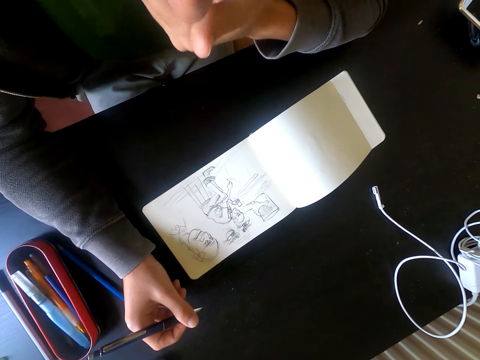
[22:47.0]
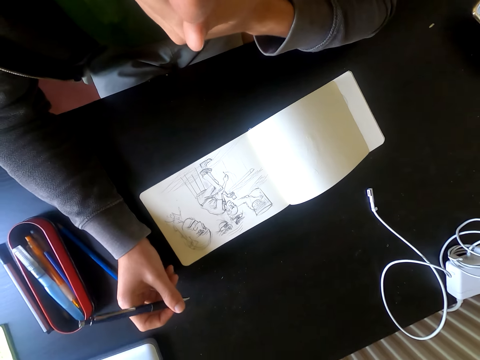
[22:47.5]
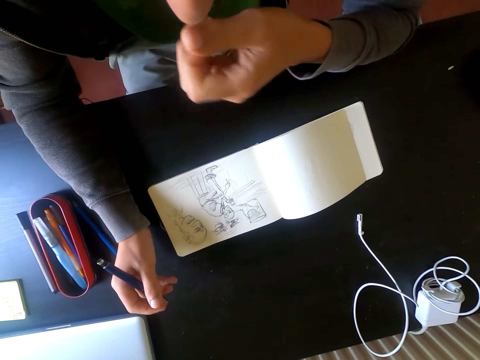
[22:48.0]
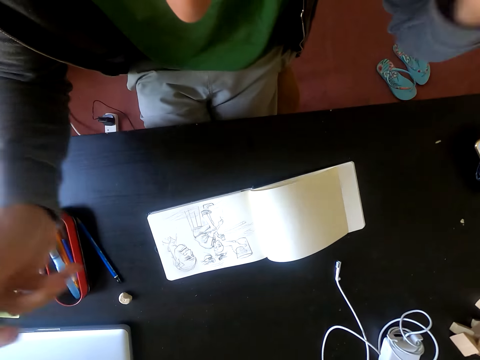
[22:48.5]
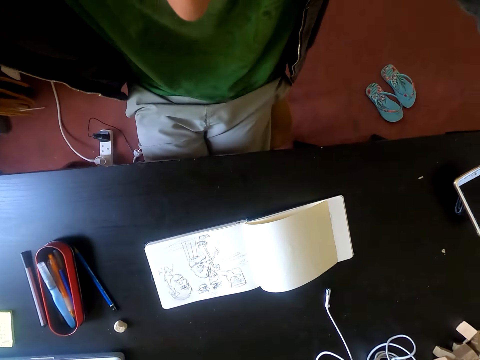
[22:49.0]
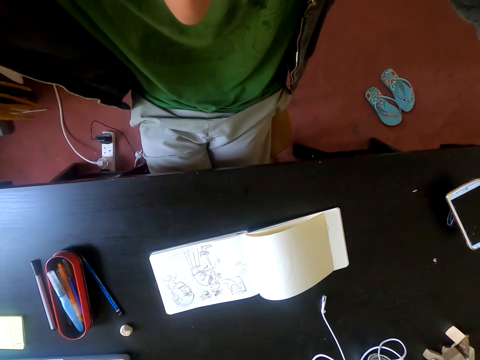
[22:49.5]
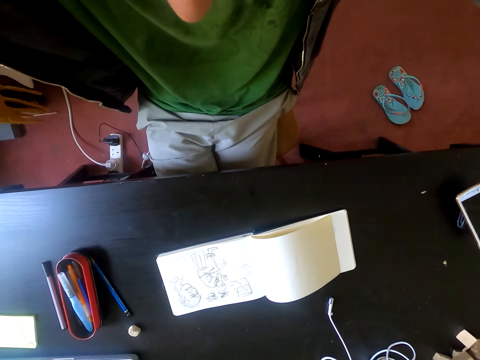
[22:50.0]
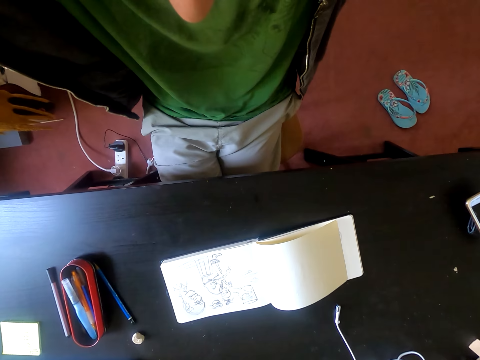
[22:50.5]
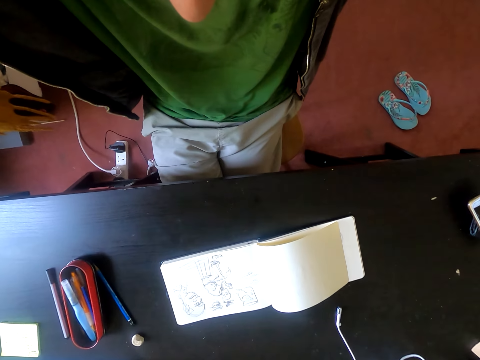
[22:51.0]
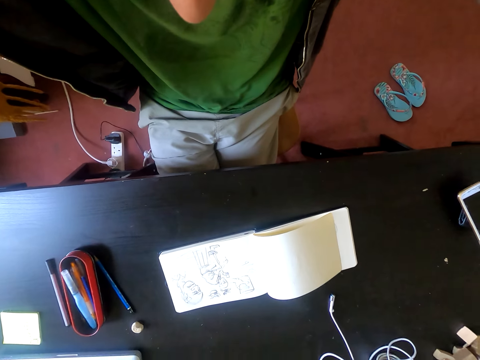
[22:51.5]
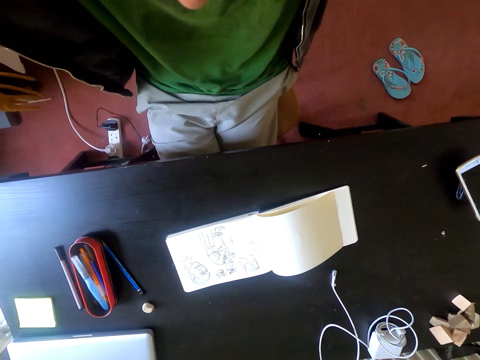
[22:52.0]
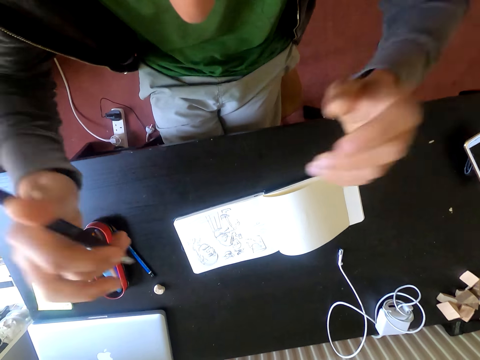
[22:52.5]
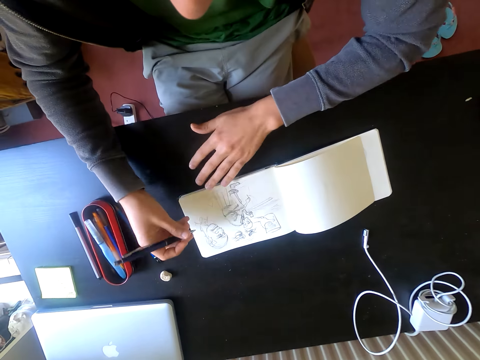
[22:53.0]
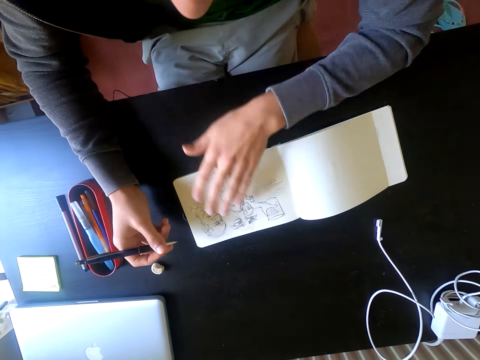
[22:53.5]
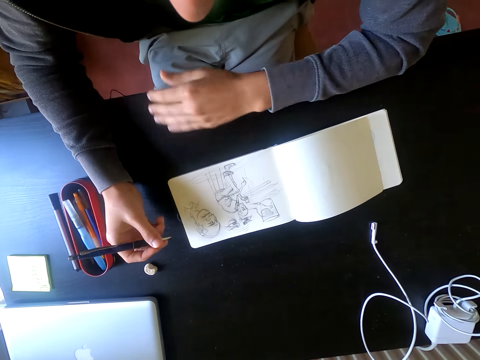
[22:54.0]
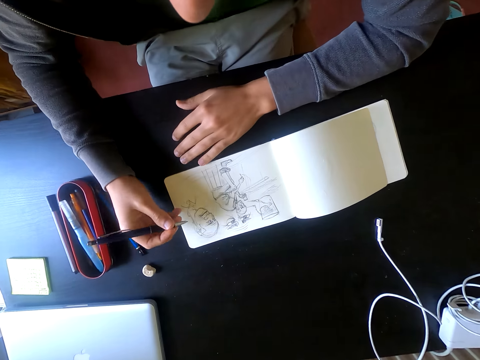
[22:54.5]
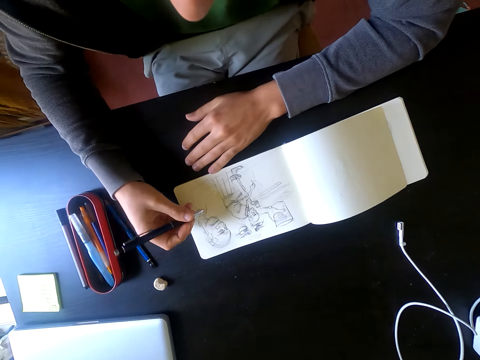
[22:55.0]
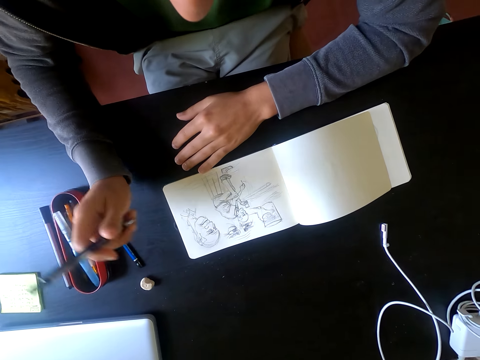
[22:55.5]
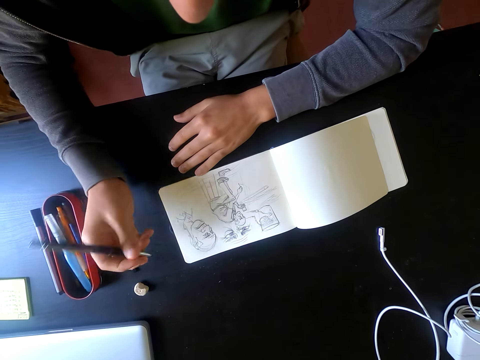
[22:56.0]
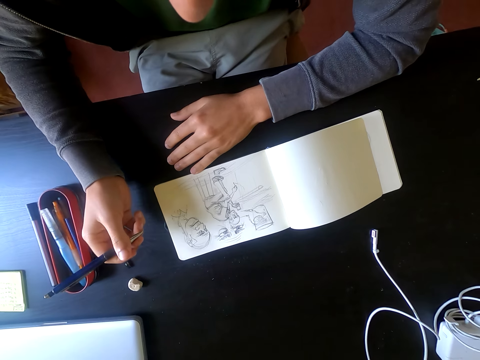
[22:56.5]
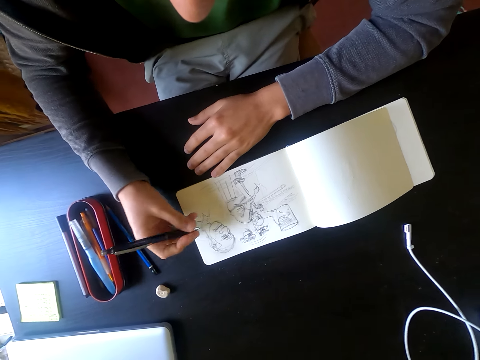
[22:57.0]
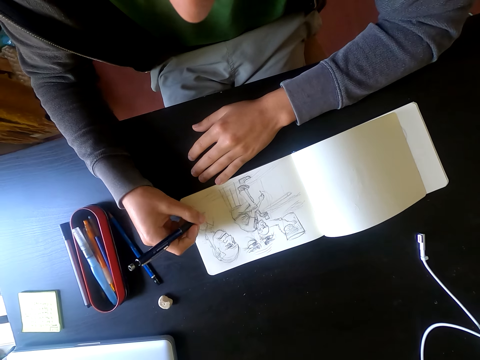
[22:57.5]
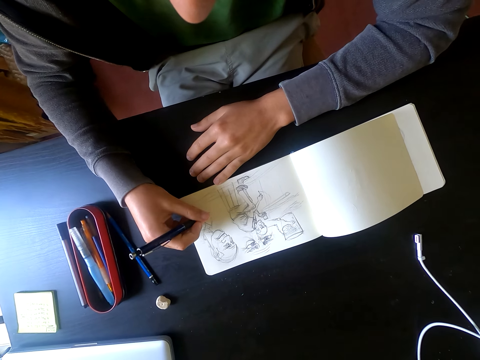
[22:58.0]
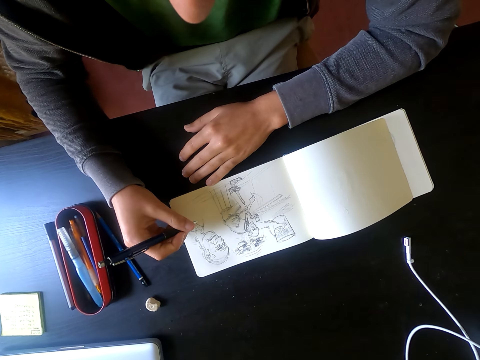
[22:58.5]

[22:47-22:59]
The camera wearer looks at the drawing. He sits on the chair on the floor. He talks. He holds a pen with his right hand. He wipes on the piece of paper with his left hand. He holds the pen with his right hand.

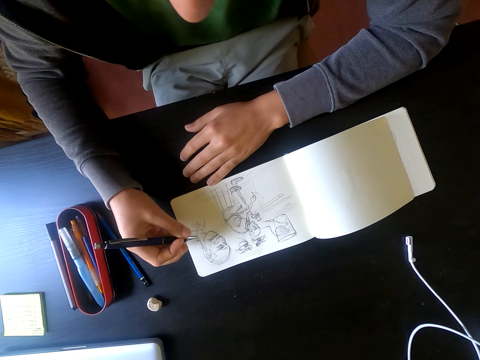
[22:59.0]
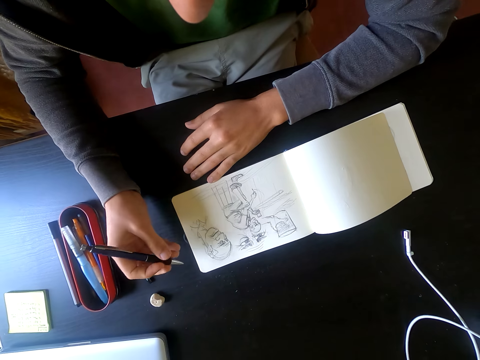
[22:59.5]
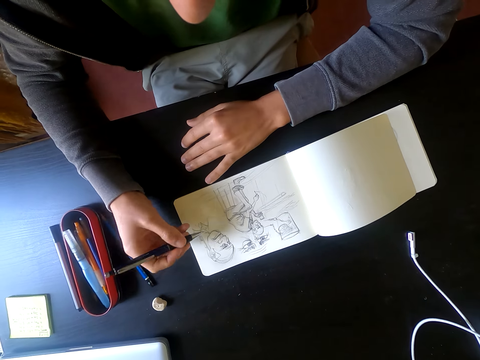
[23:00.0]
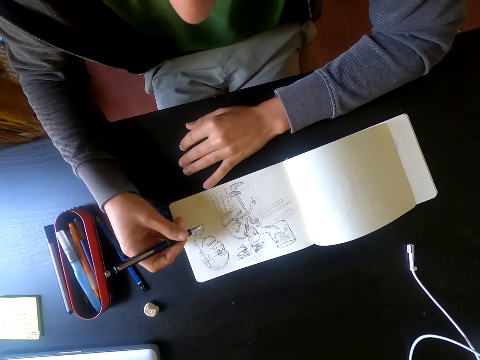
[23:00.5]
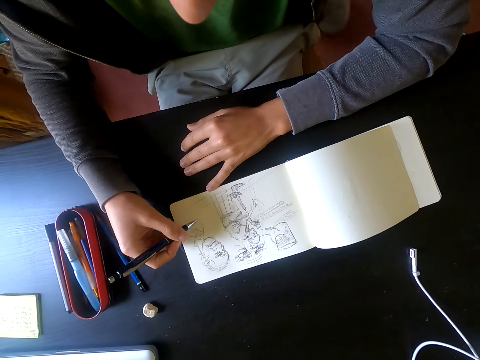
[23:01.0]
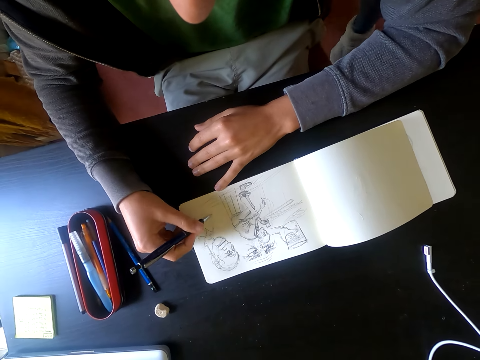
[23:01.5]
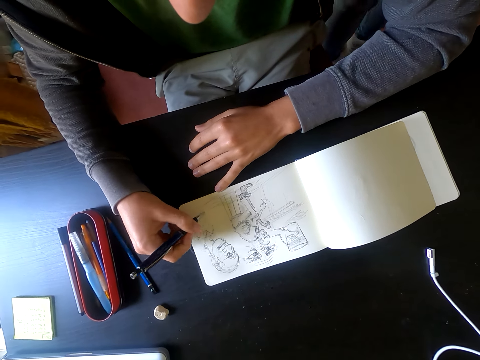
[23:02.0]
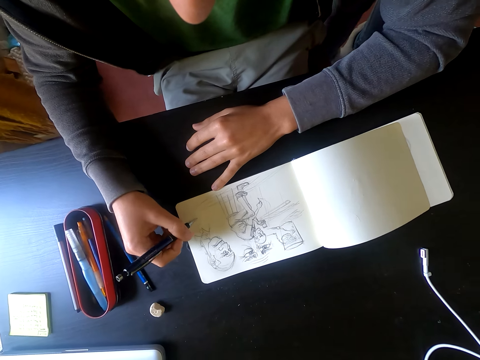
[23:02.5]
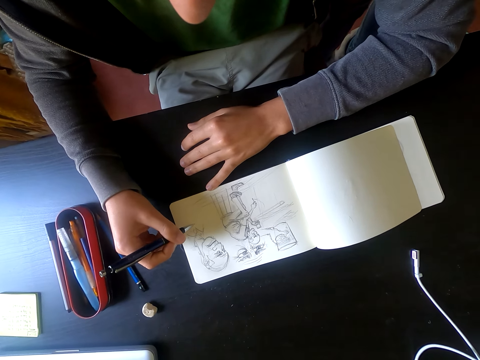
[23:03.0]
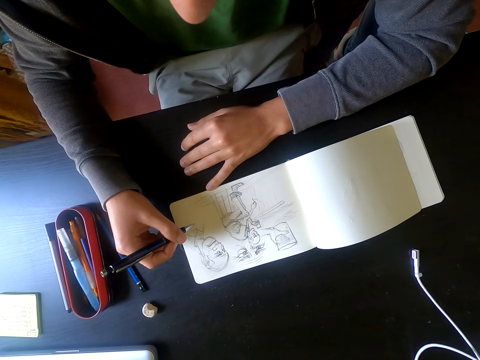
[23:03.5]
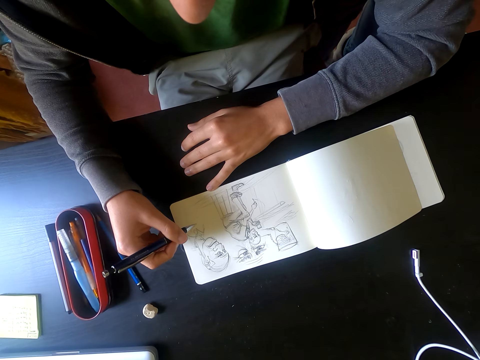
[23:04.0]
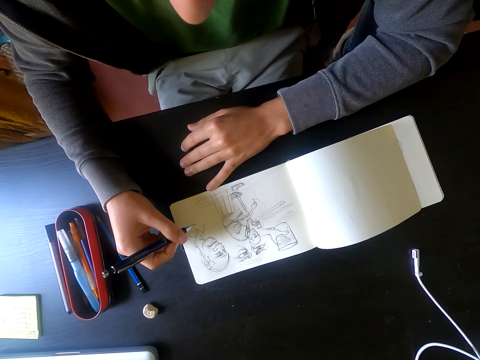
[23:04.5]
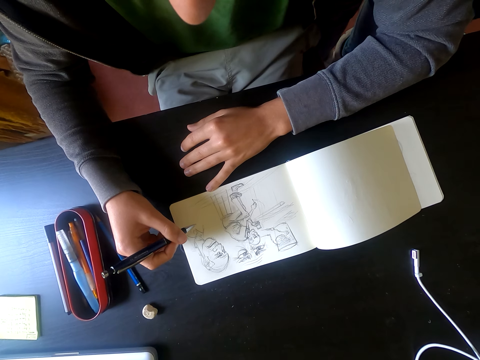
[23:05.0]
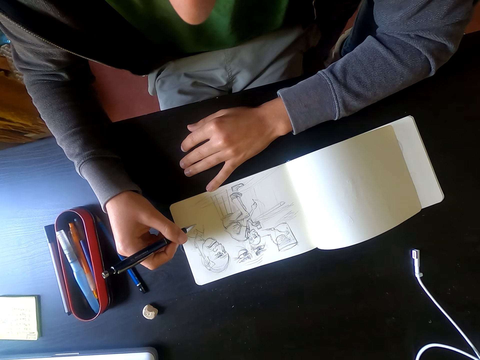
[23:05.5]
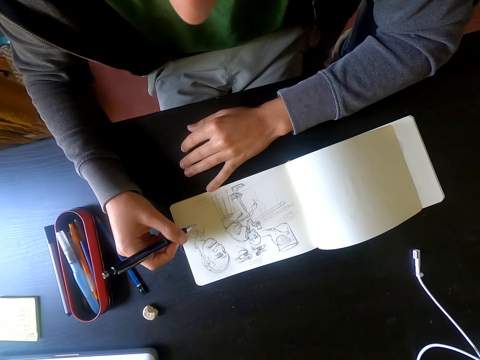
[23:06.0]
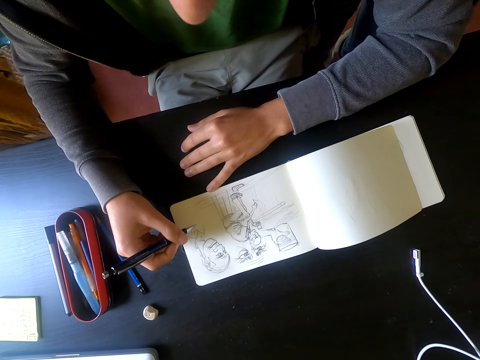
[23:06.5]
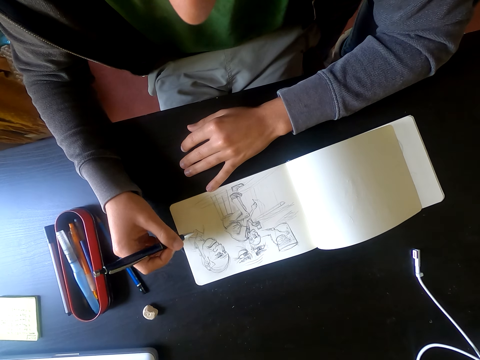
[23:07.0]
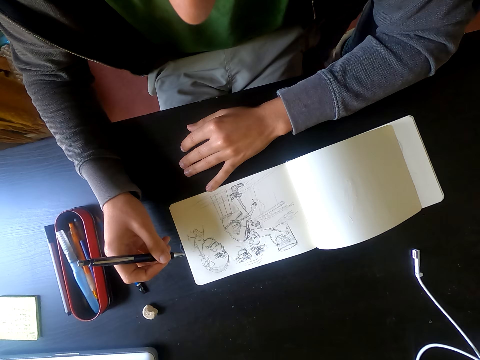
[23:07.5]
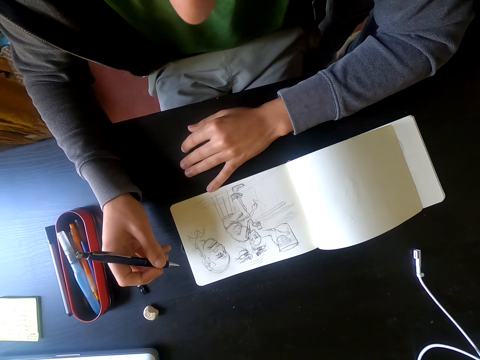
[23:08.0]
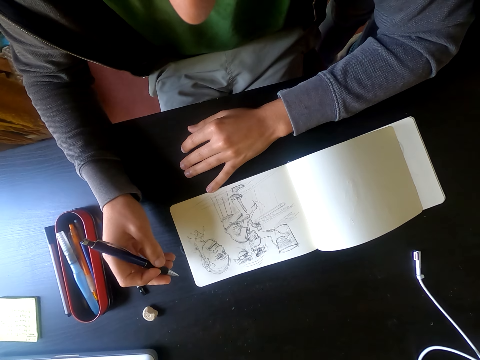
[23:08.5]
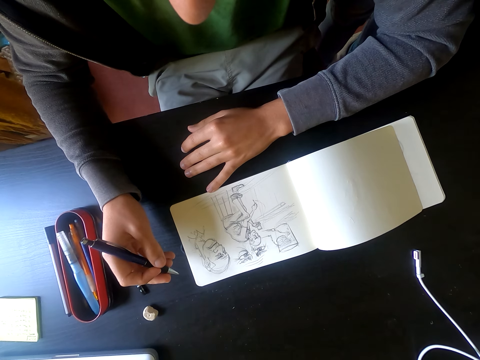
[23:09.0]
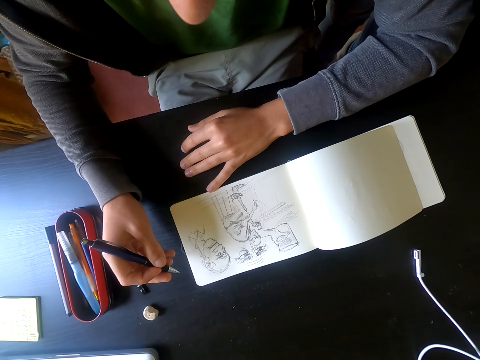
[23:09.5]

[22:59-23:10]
Someone talks.

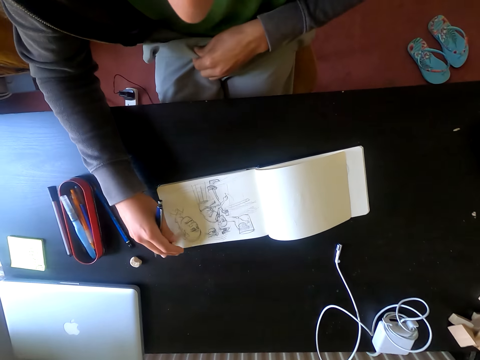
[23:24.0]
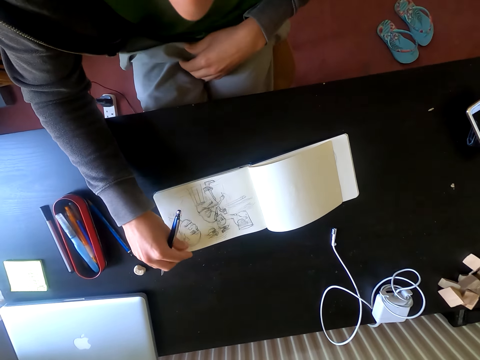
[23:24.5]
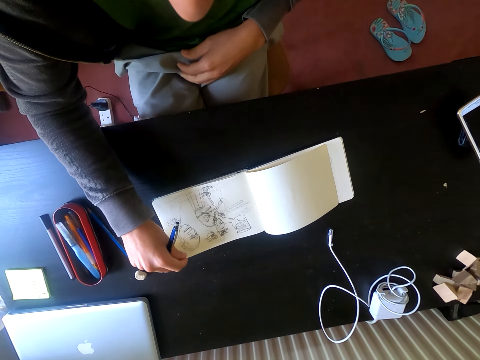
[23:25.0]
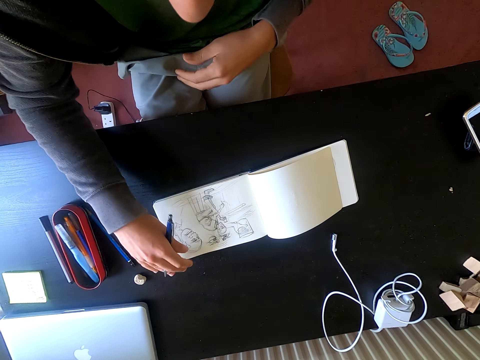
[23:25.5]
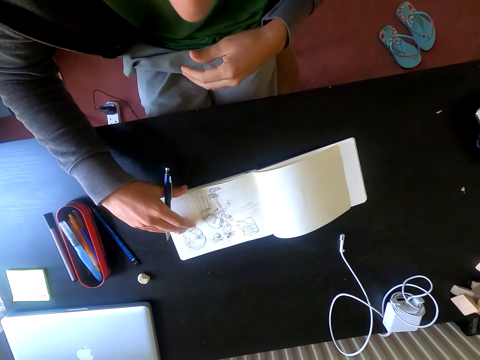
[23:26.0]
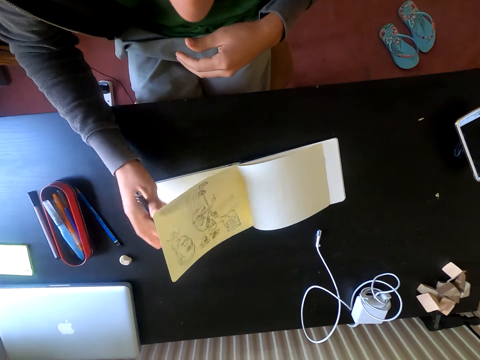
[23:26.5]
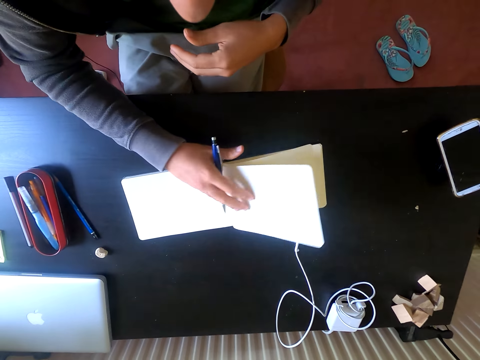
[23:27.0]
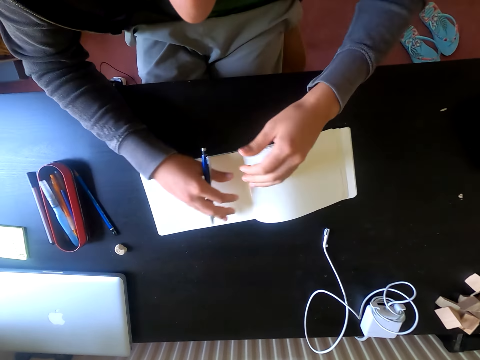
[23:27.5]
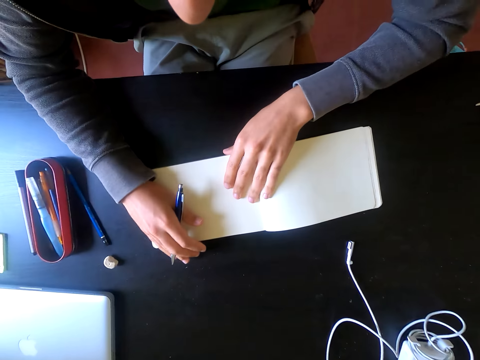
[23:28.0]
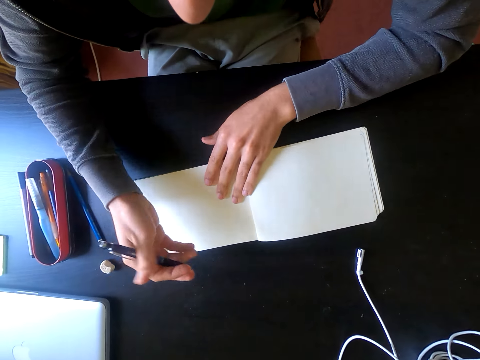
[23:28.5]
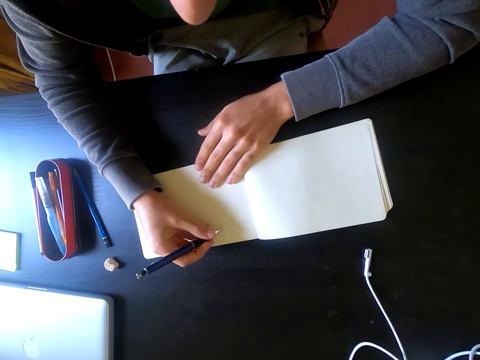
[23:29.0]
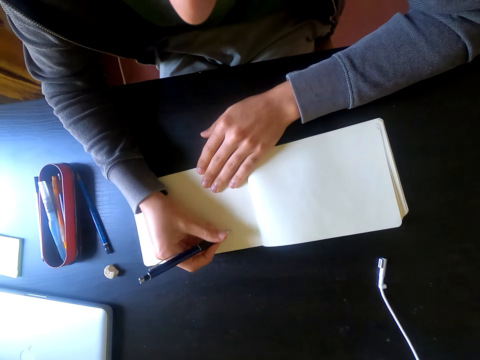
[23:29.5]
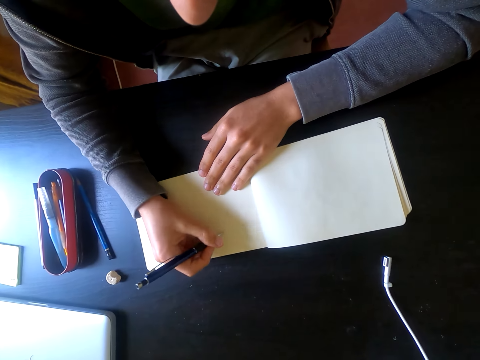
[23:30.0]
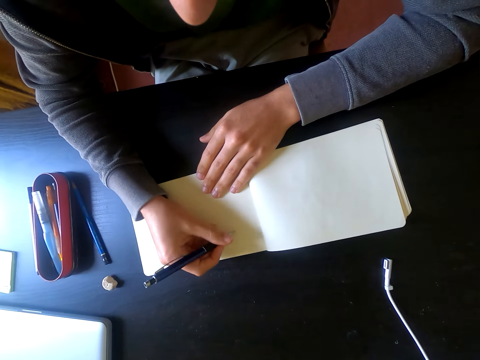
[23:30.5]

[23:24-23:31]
The camera wearer opens the book with his right hand. He turns a page. He holds a pen with his right hand.
